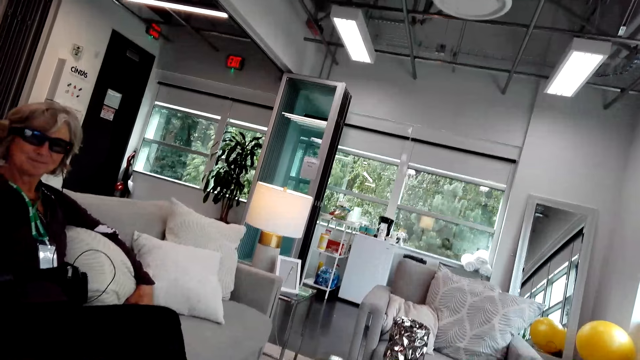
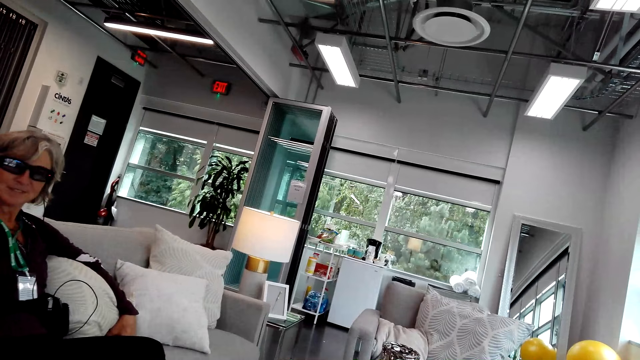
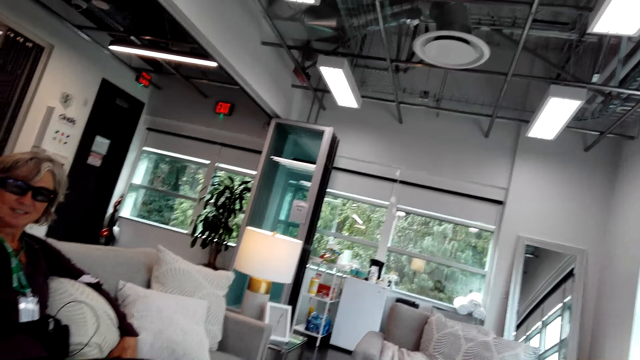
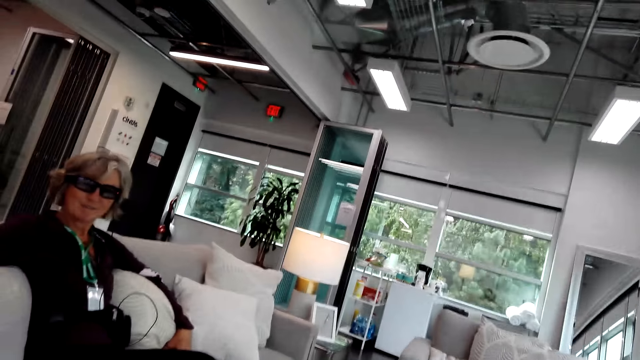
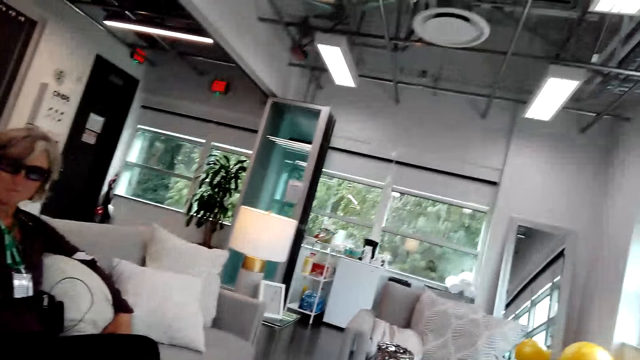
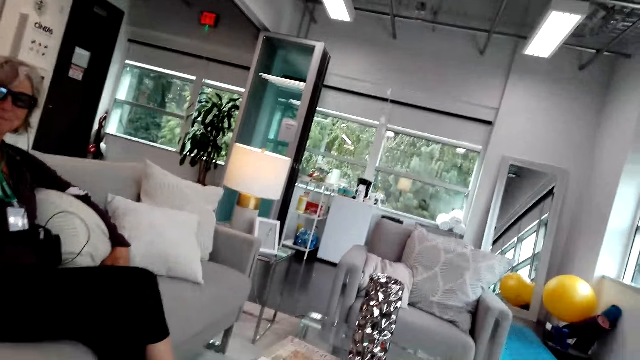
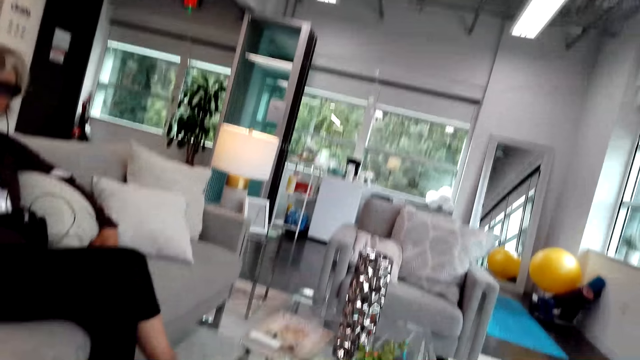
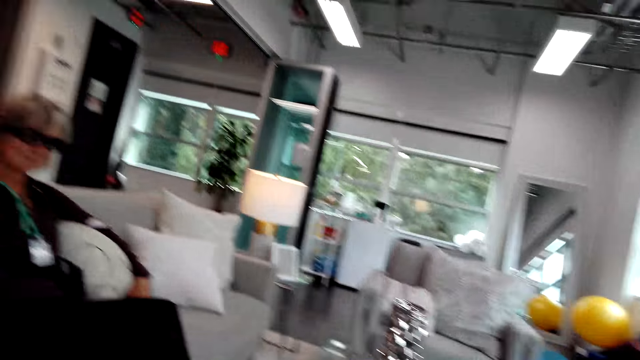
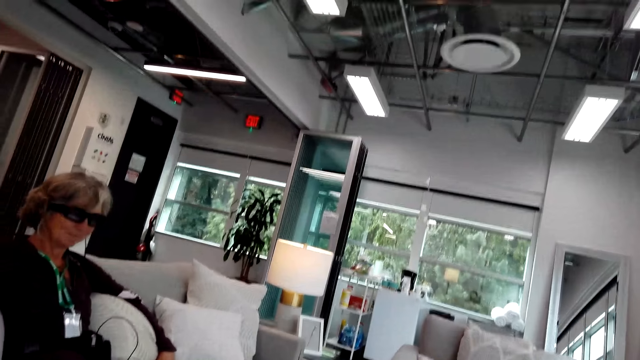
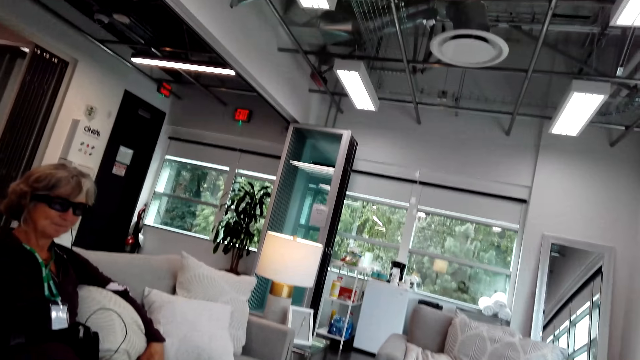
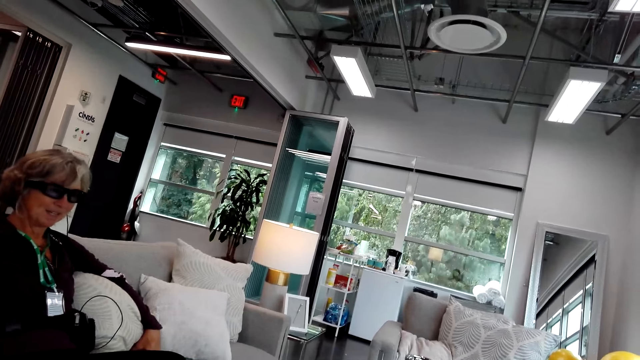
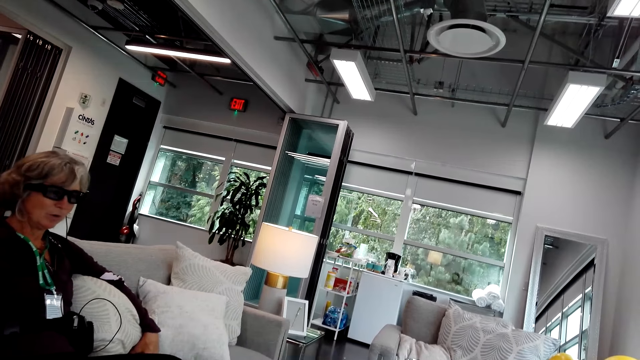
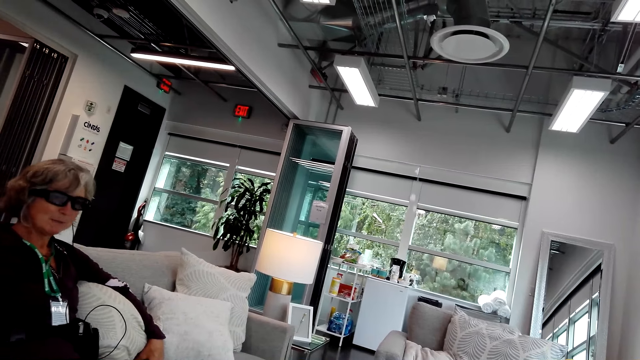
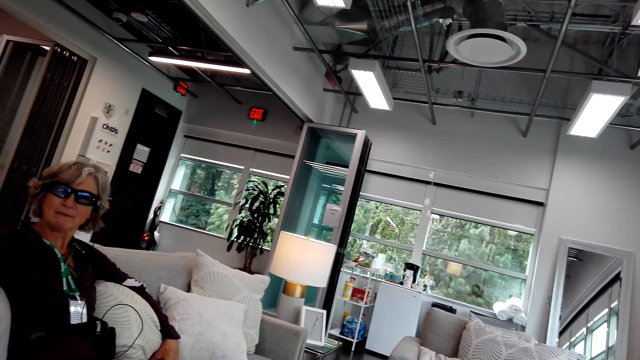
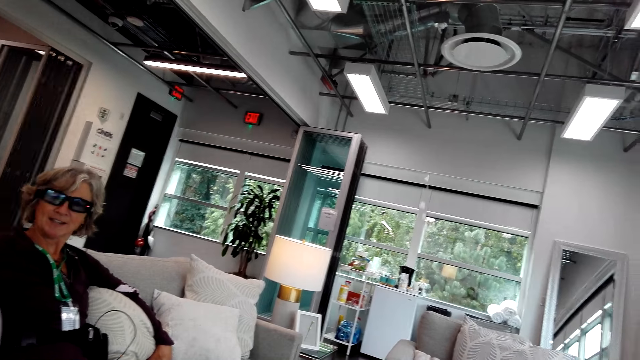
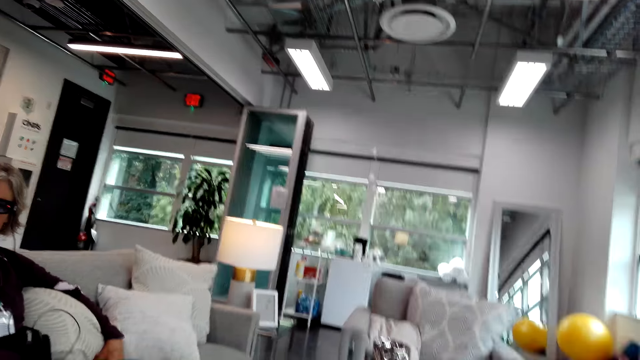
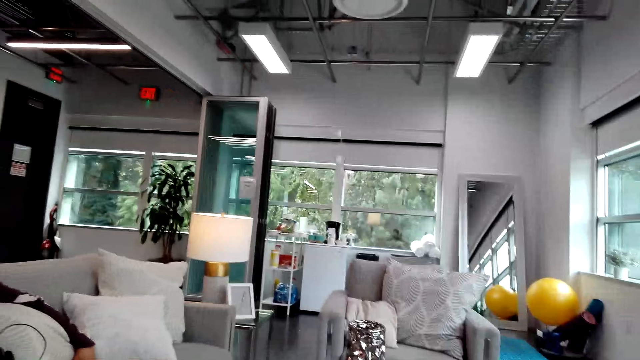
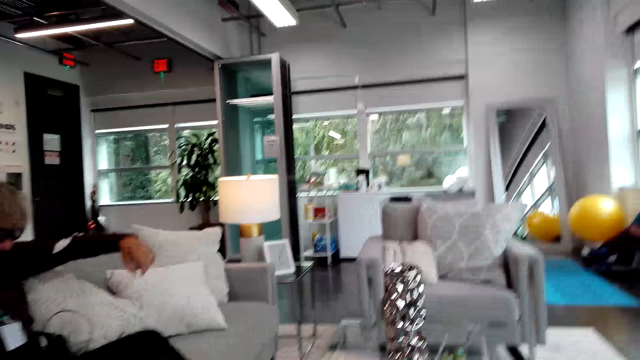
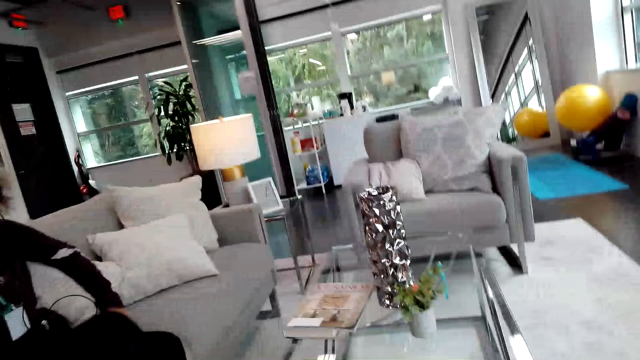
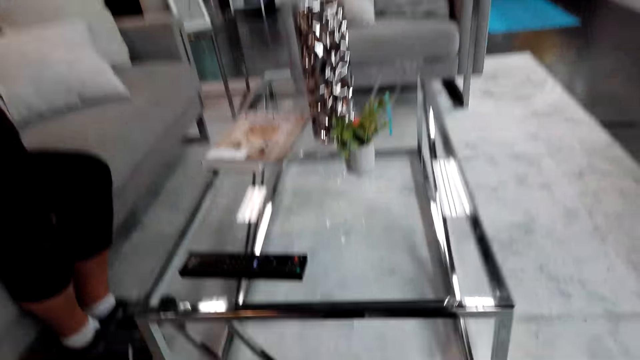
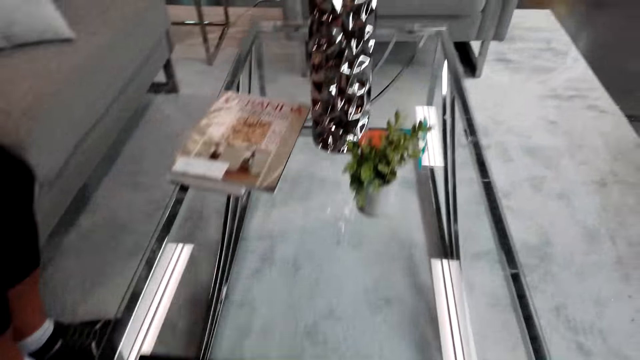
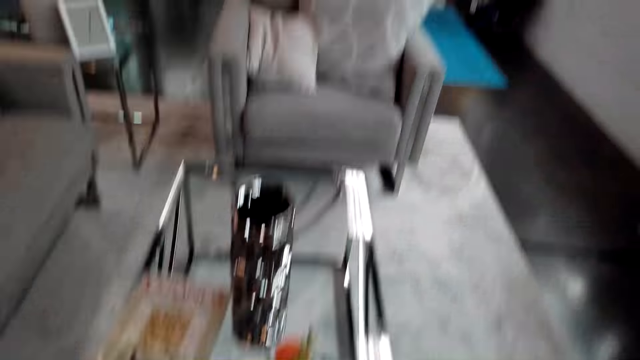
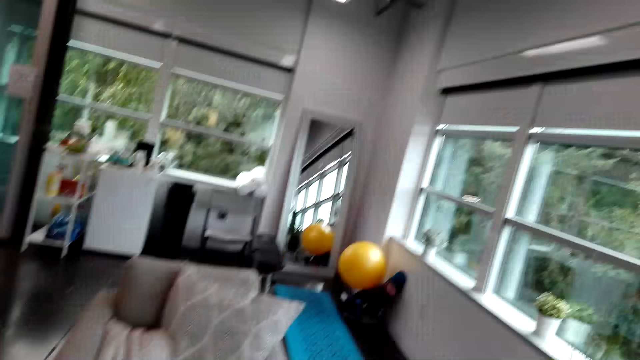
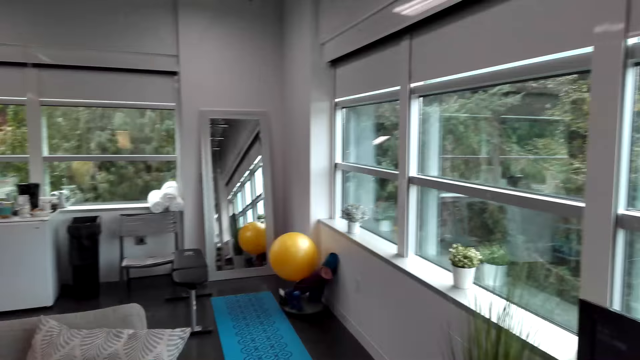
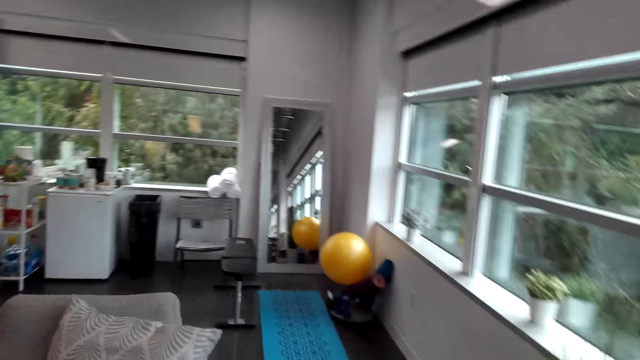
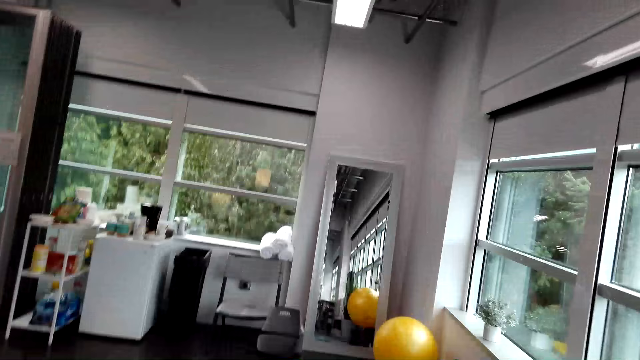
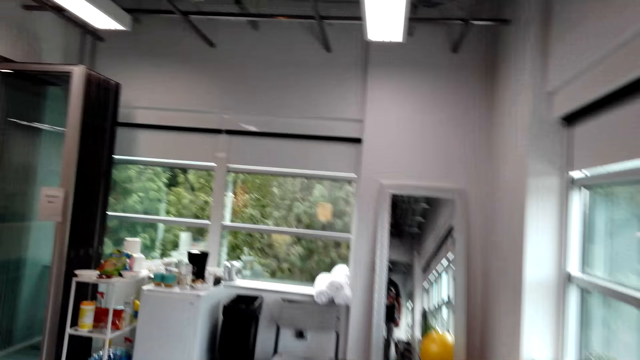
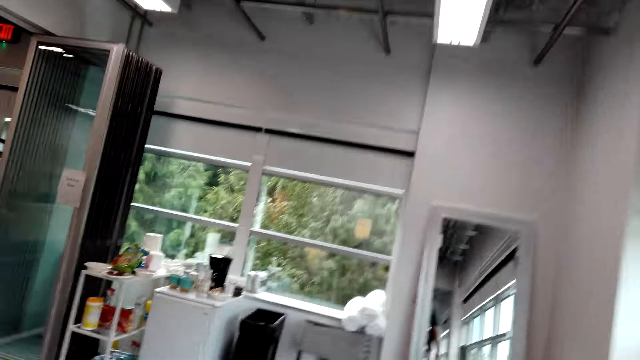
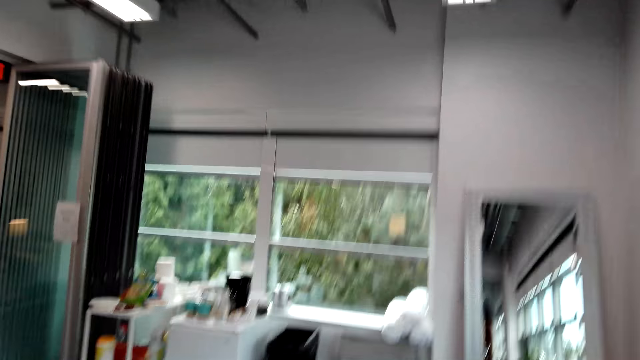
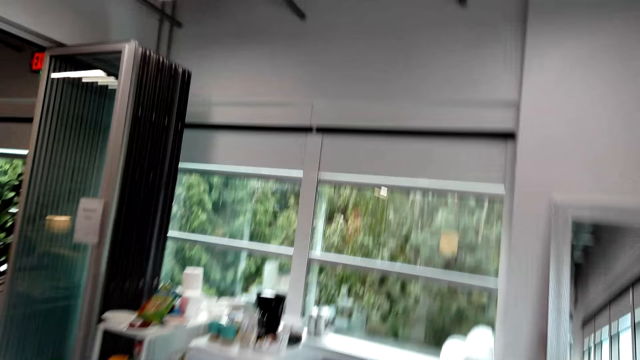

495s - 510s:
A woman talks to the camera wearer. The camera wearer talks to the woman. They look at the remote on the table. The woman gets up. The camera wearer walks in the room. They talk to the woman. The woman walks in the house.

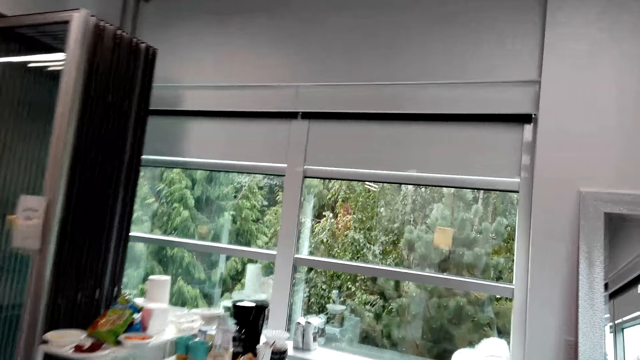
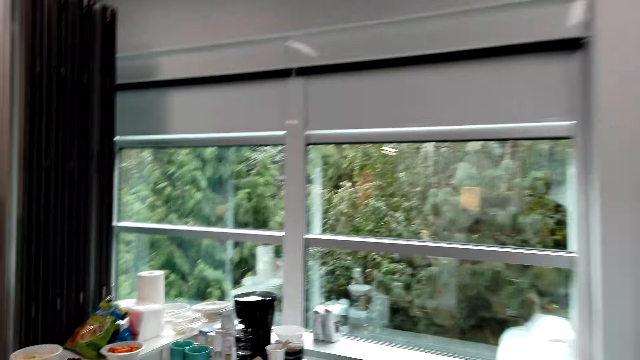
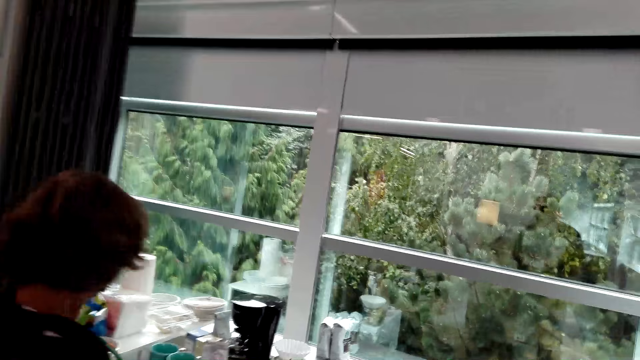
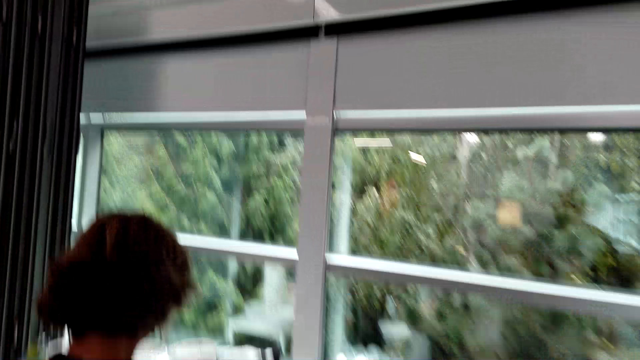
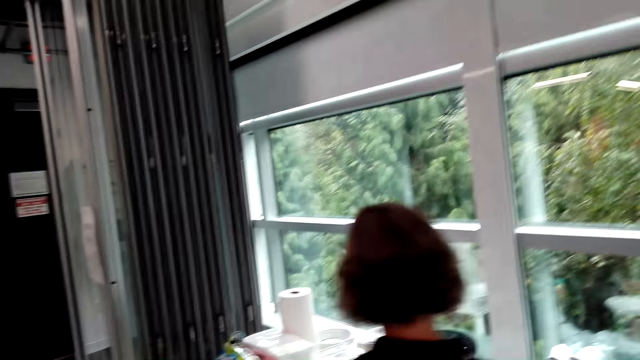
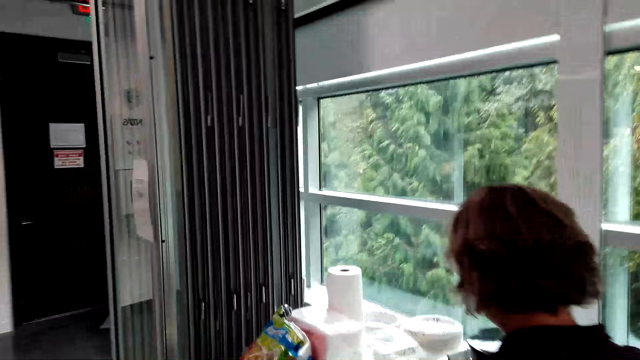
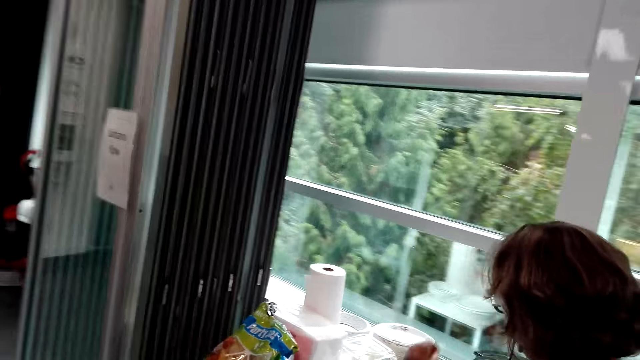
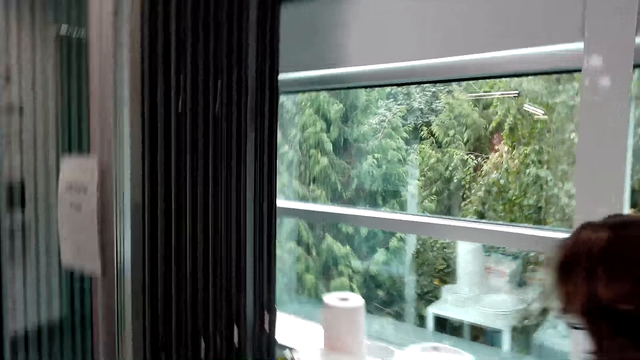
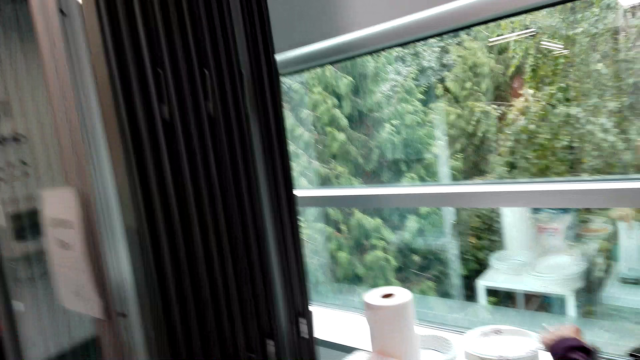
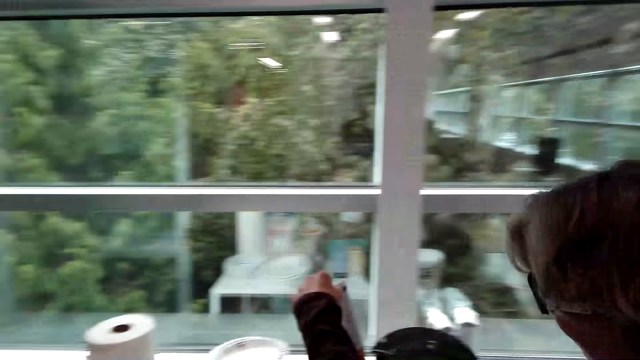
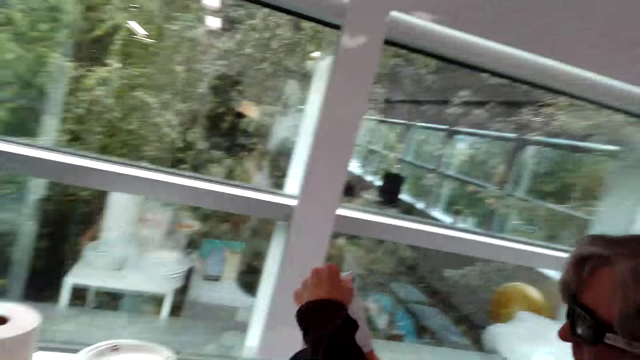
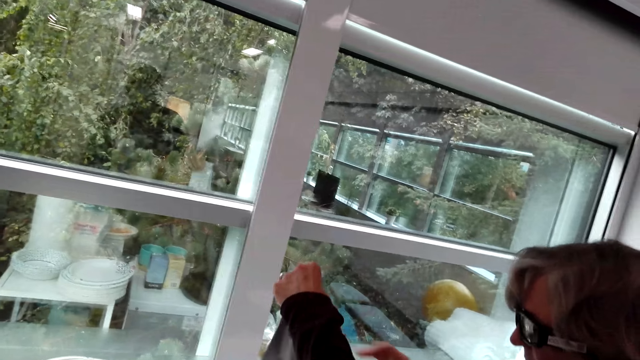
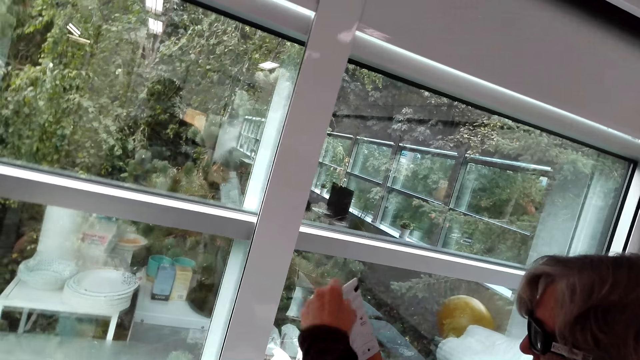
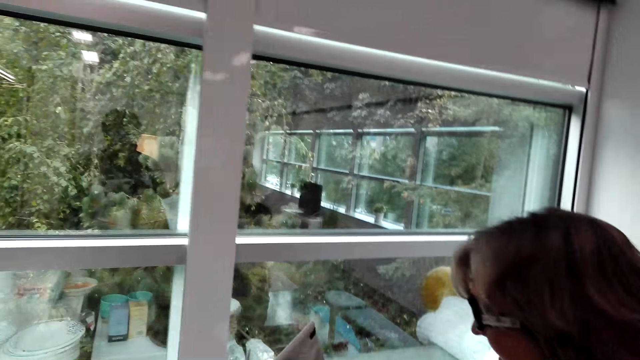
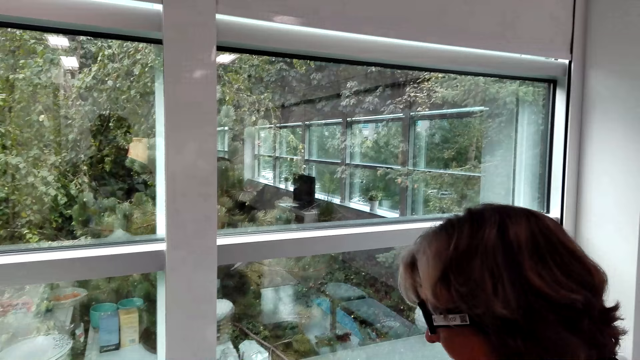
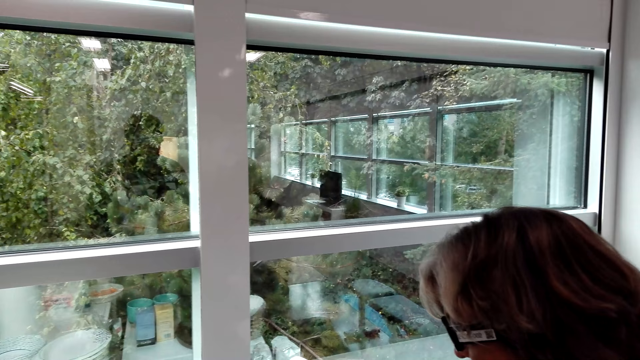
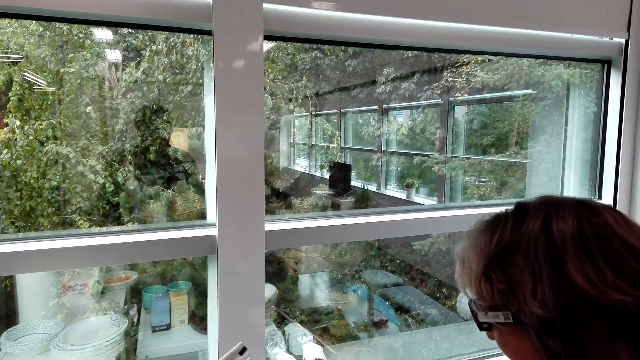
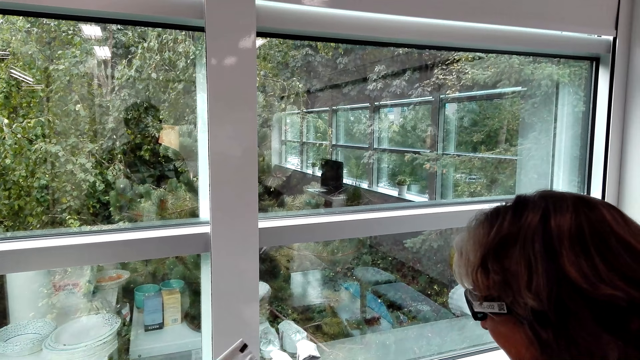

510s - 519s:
The camera wearer looks at the woman. The woman holds the paper and dialogues with the camera wearer in the house.
